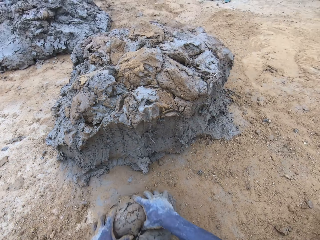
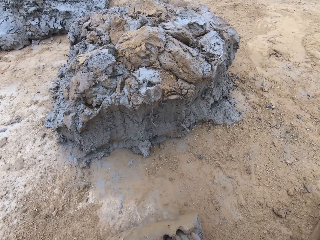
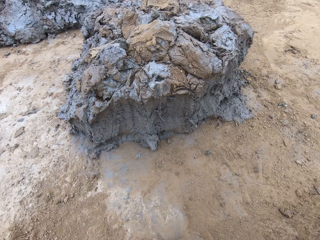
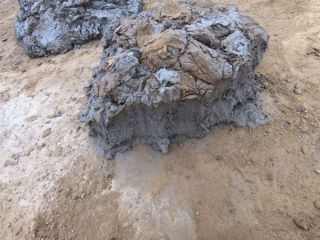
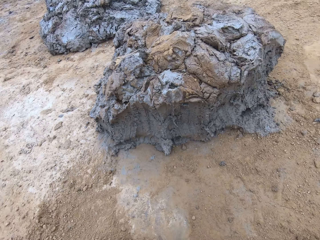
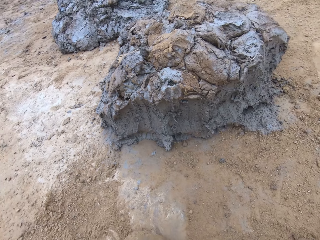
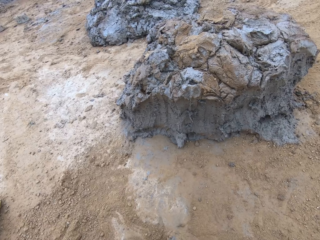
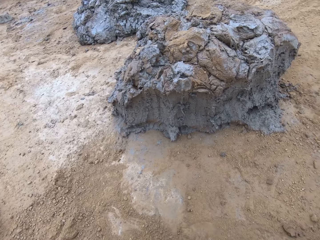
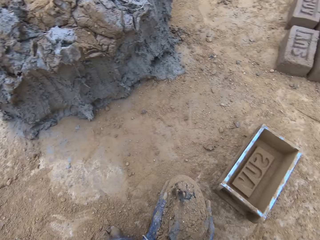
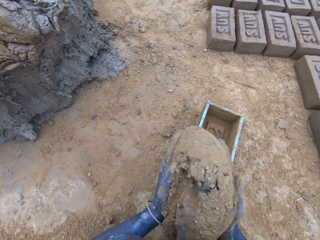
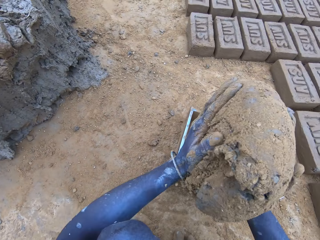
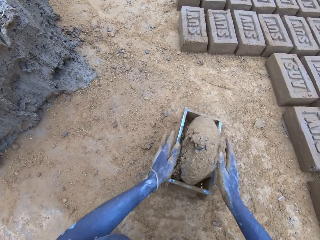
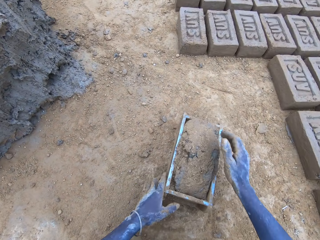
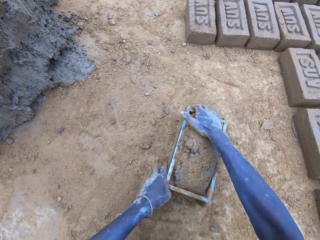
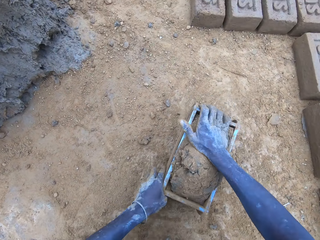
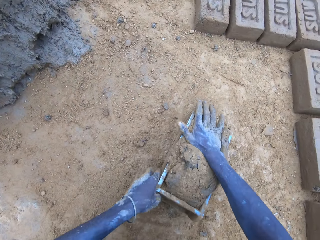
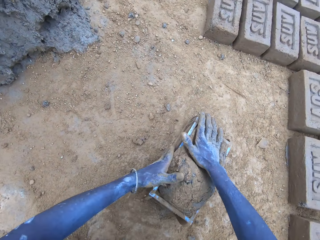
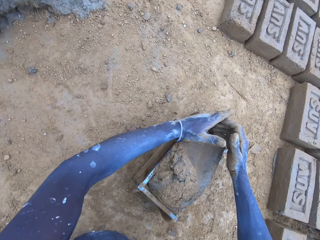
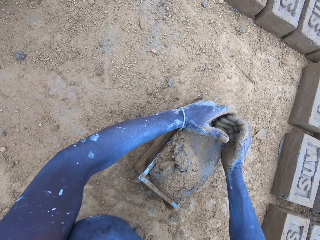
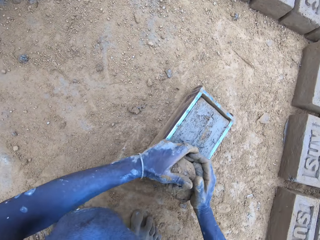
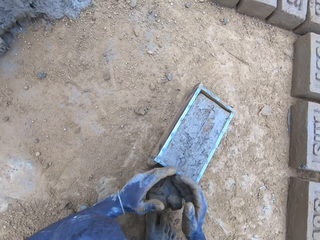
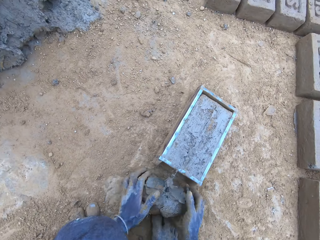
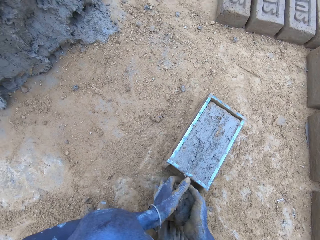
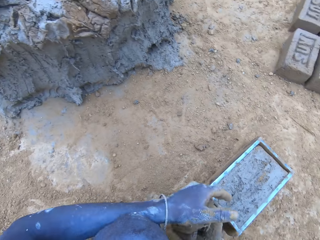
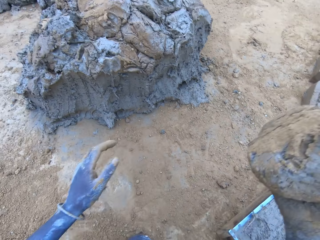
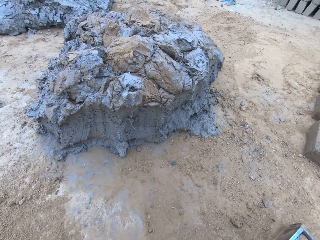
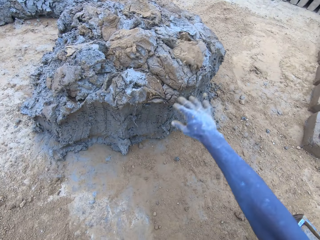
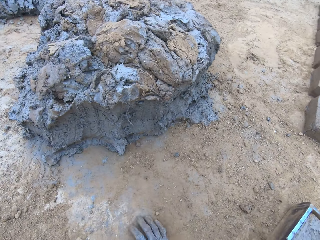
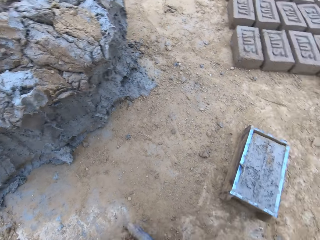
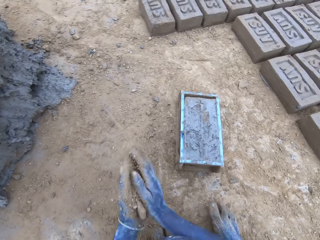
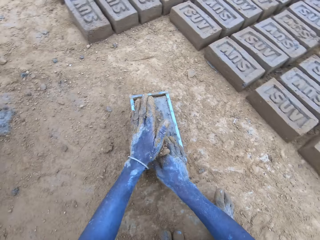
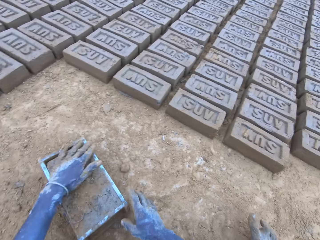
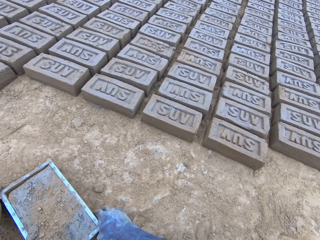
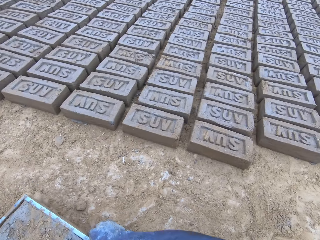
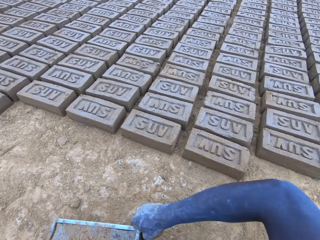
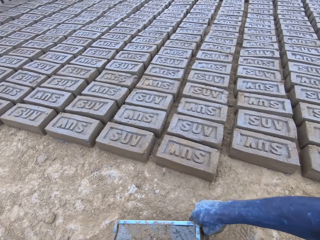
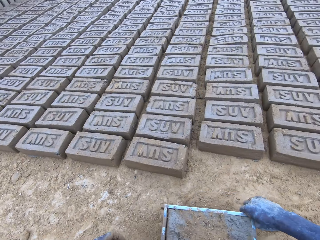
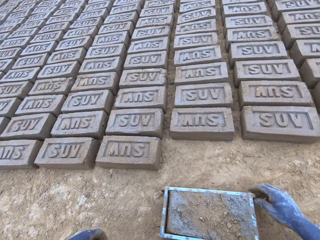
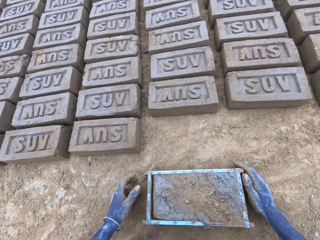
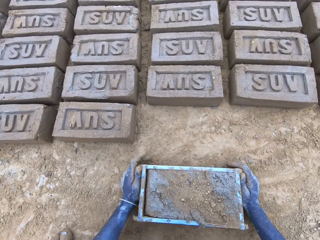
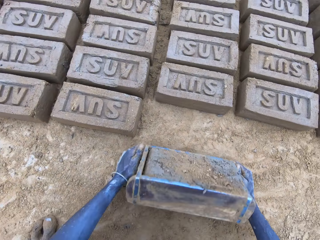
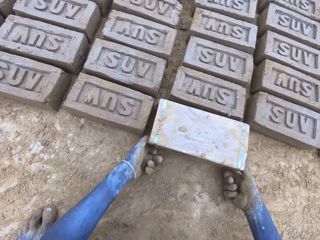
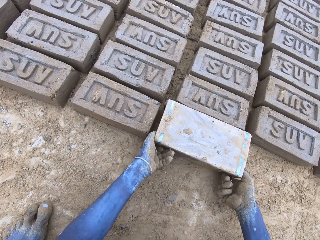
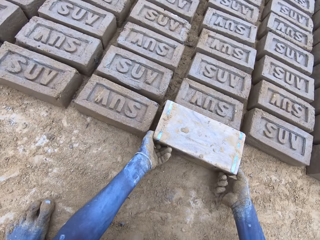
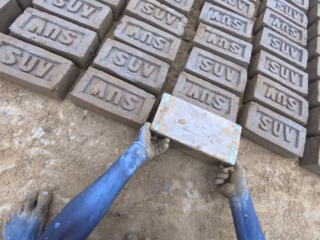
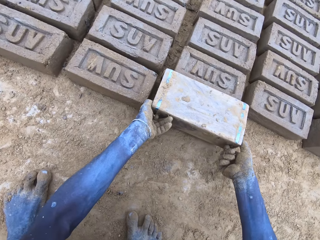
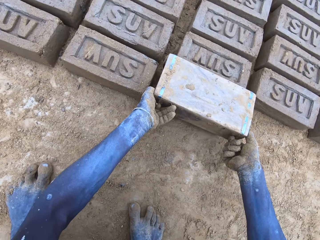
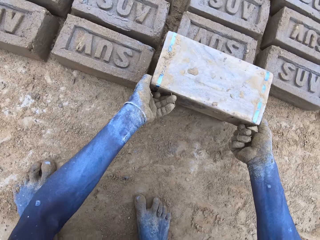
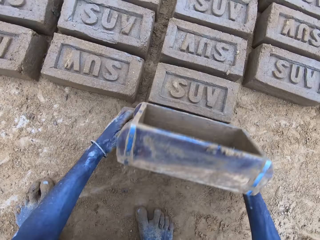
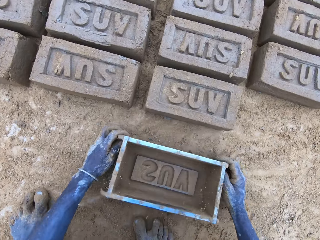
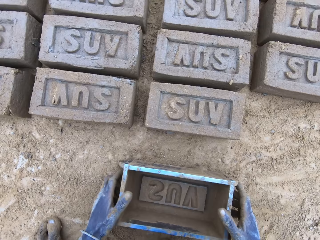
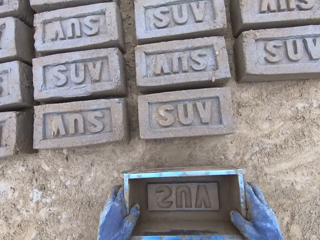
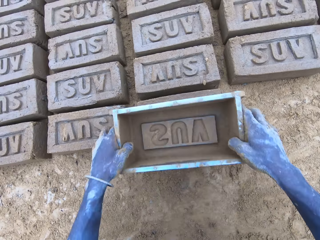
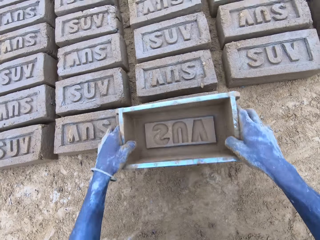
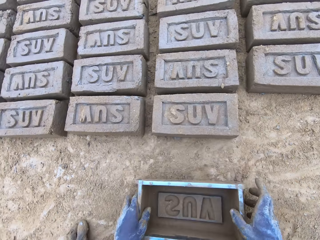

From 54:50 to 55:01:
The camera wearer rolls clay on the ground. They put the clay in the brick mould. They scoop the excess mud or clay on the brick mould. They throw the mud on the pile of mud. They lift the brick mould. They pour the mud in the brick mould on the ground.

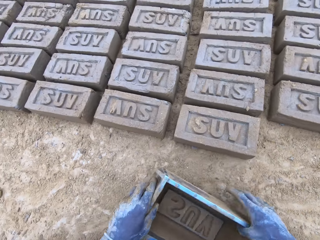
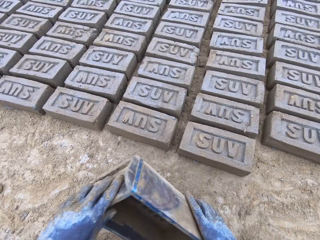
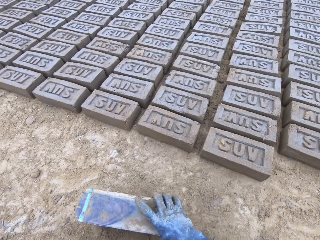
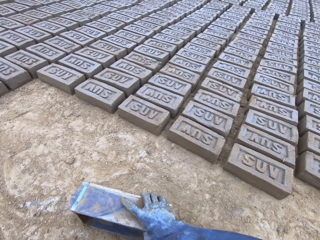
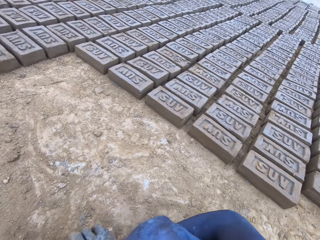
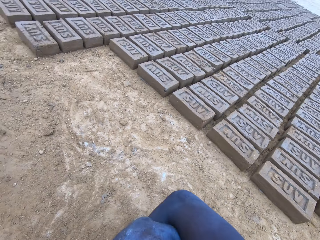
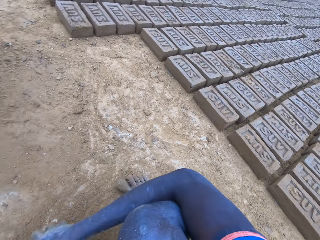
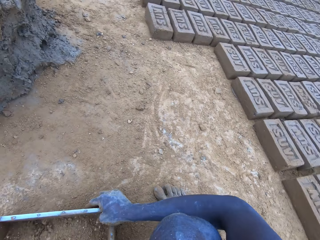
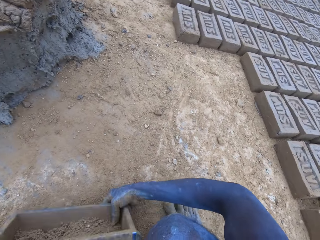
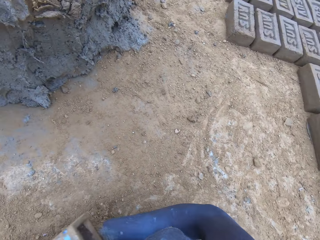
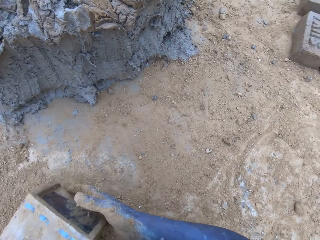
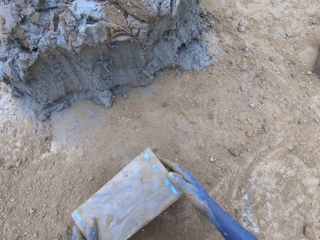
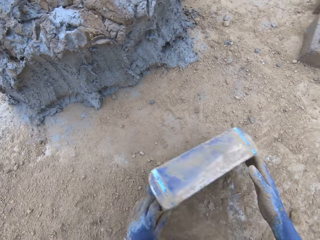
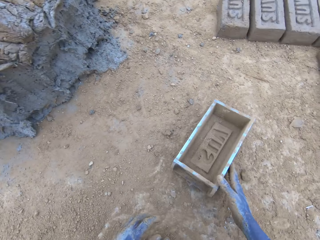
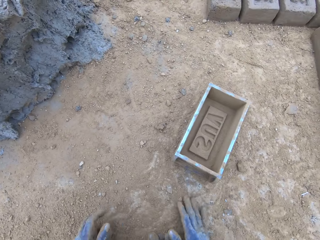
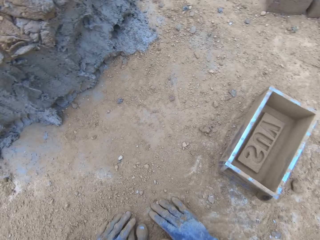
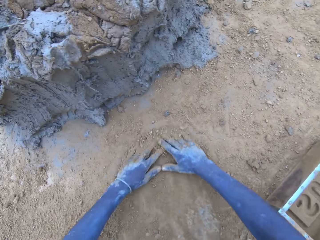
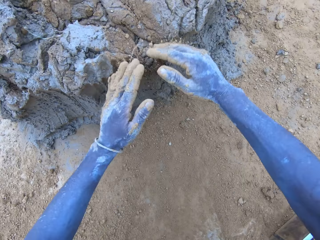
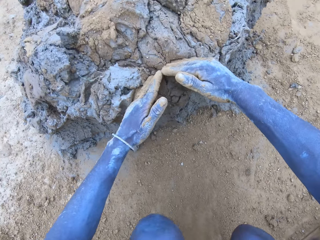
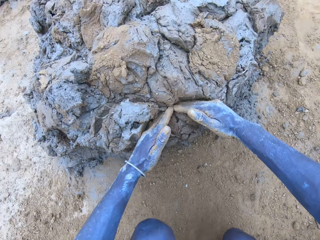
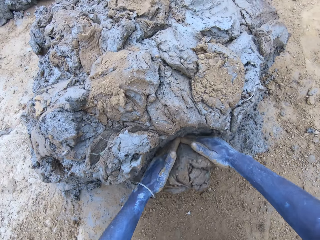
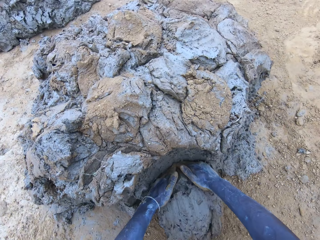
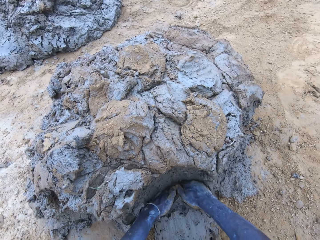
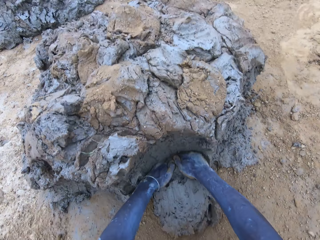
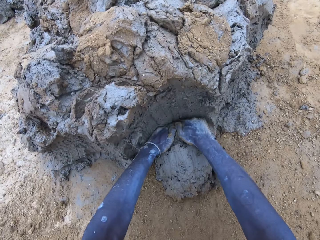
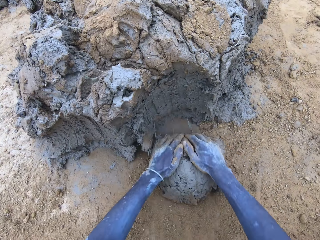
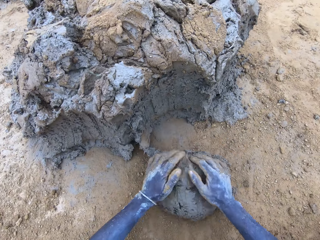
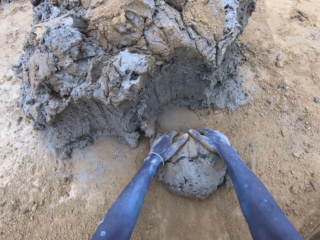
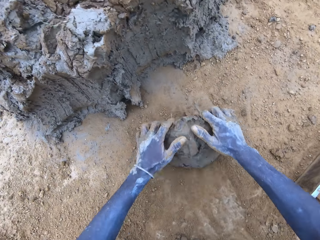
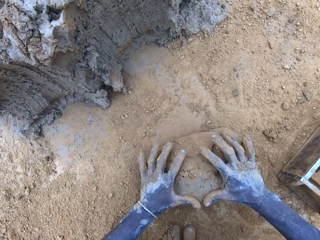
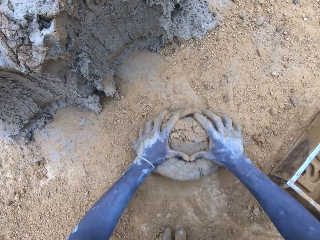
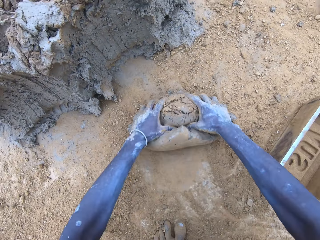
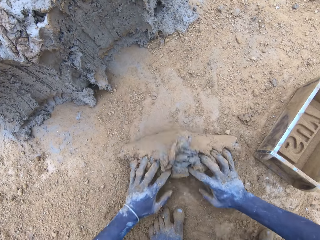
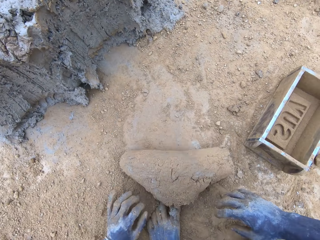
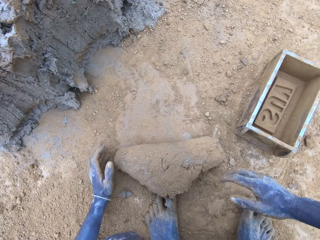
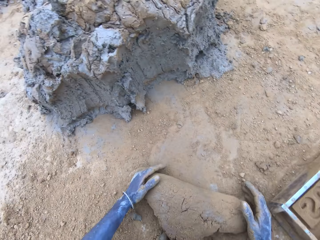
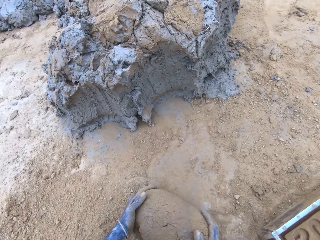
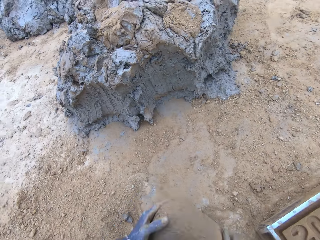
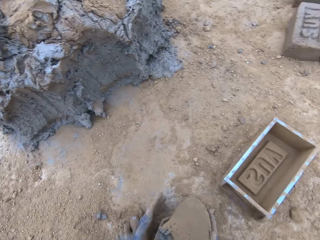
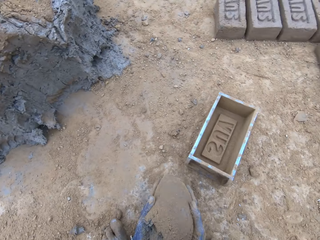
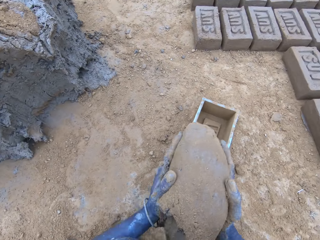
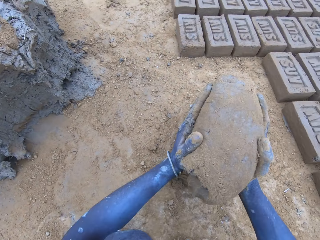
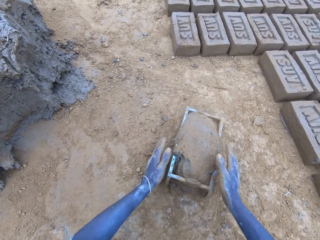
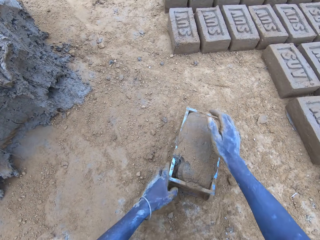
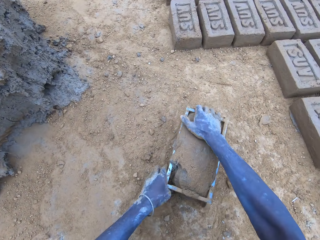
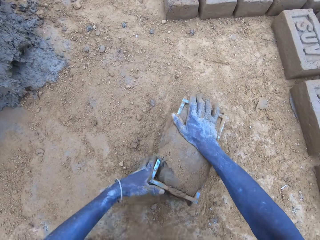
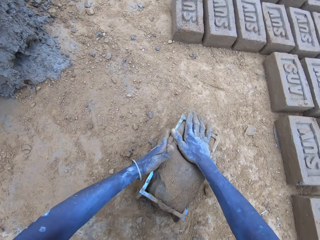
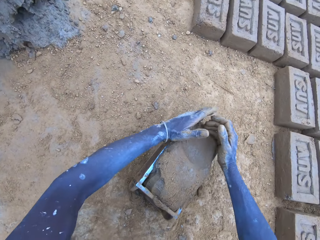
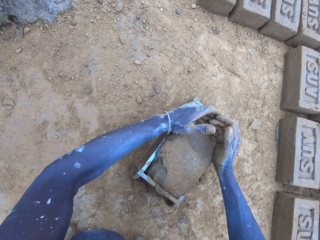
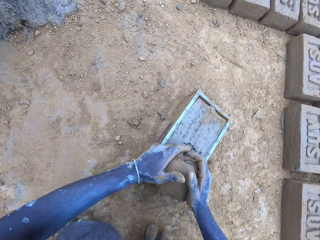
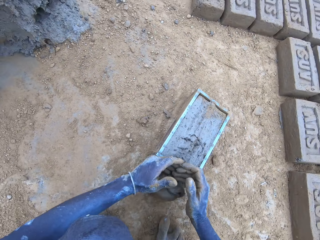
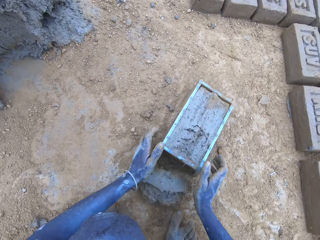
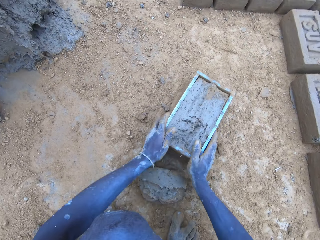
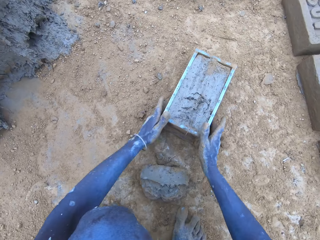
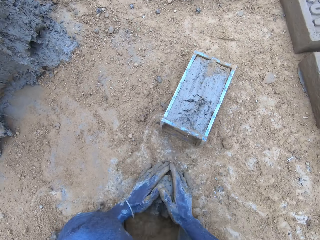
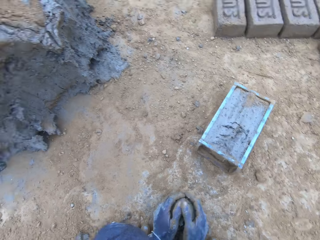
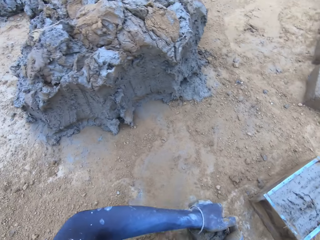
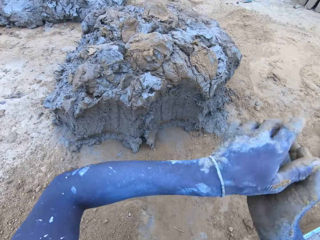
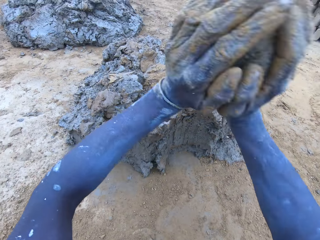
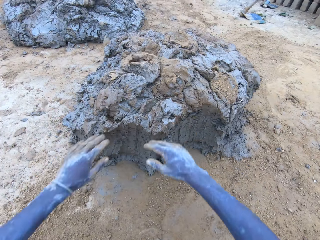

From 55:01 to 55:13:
The camera wearer puts sand in the brick mould. They pour the soil from the brick mould. They scoop clay or mud using hands. They roll the clay on the ground. They put the clay in the brick mould. They scoop the excess mud on the brick mould.
